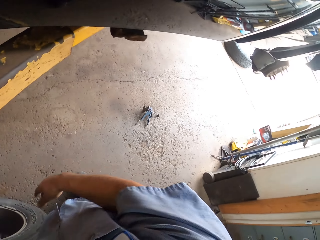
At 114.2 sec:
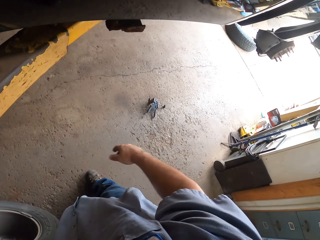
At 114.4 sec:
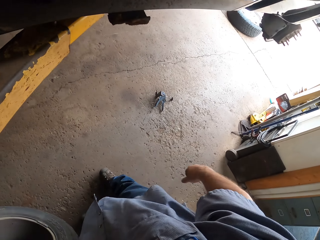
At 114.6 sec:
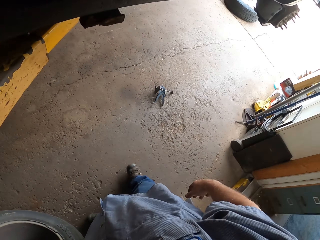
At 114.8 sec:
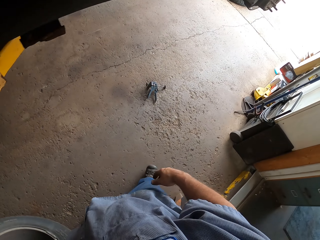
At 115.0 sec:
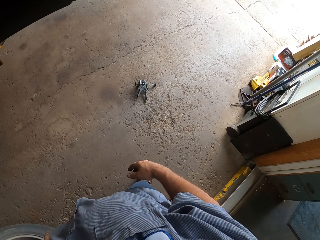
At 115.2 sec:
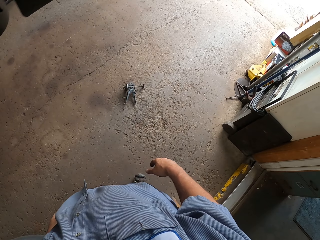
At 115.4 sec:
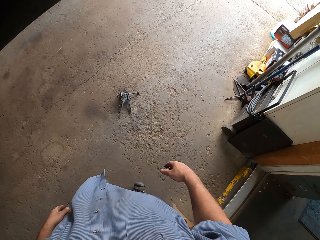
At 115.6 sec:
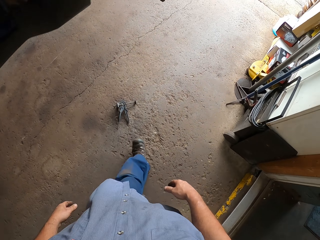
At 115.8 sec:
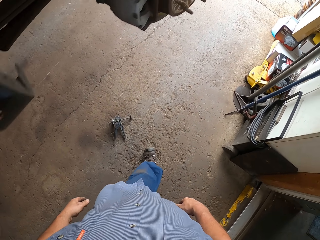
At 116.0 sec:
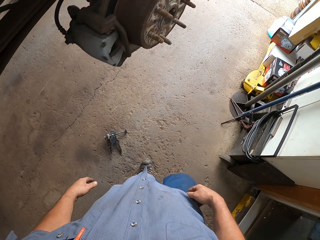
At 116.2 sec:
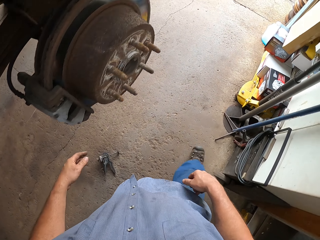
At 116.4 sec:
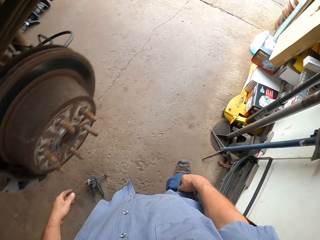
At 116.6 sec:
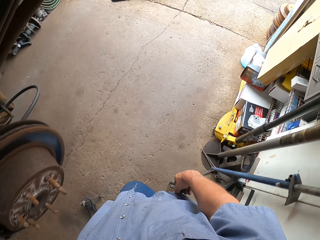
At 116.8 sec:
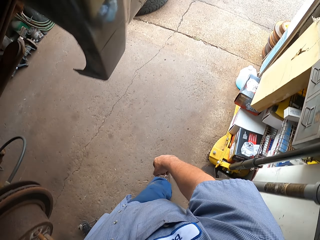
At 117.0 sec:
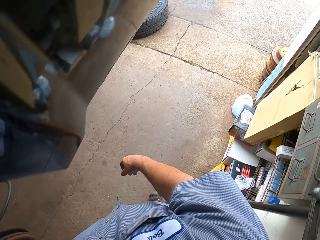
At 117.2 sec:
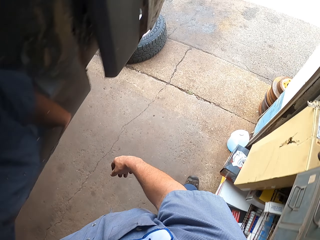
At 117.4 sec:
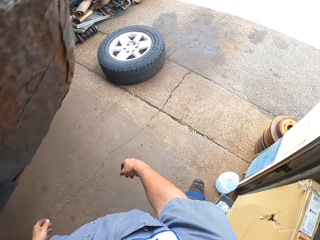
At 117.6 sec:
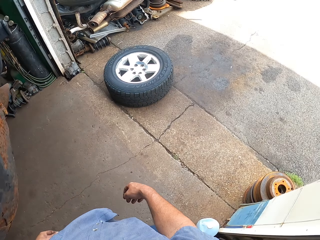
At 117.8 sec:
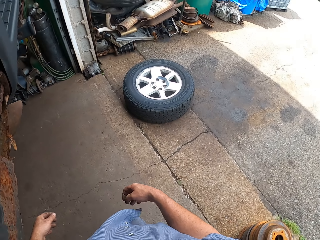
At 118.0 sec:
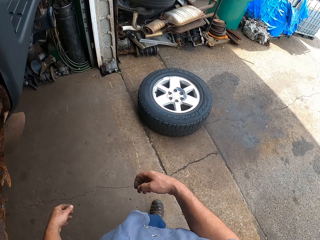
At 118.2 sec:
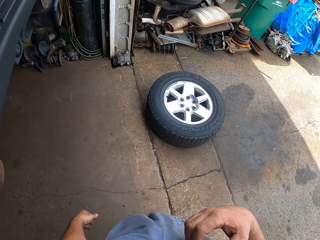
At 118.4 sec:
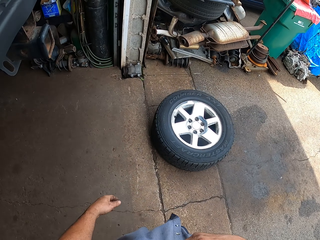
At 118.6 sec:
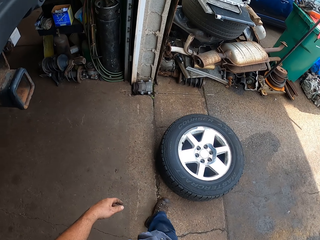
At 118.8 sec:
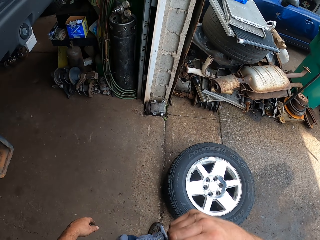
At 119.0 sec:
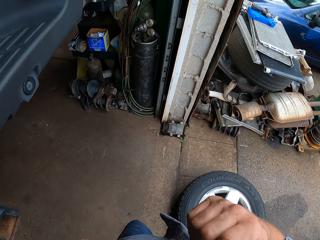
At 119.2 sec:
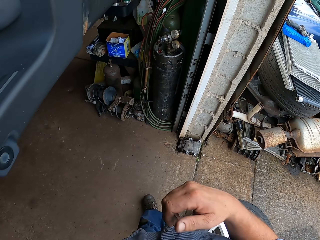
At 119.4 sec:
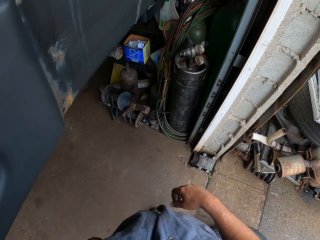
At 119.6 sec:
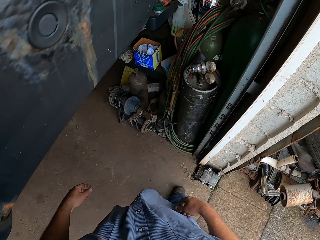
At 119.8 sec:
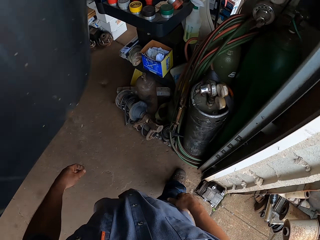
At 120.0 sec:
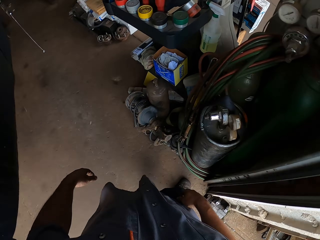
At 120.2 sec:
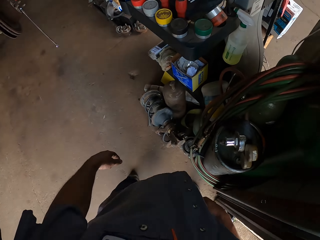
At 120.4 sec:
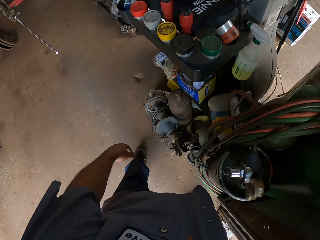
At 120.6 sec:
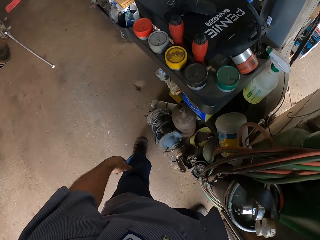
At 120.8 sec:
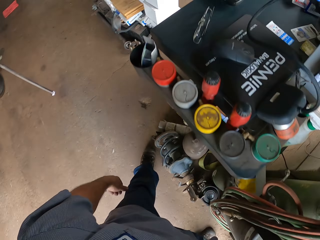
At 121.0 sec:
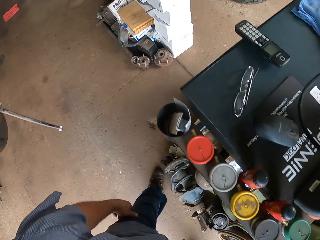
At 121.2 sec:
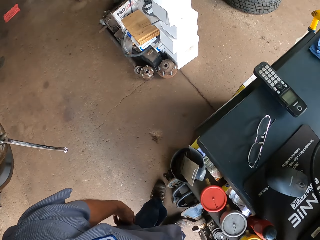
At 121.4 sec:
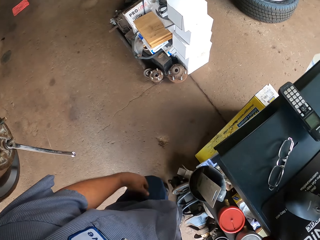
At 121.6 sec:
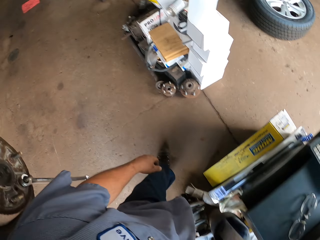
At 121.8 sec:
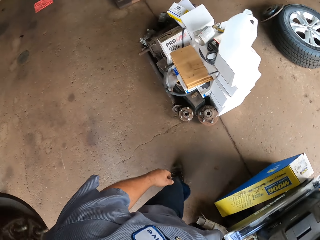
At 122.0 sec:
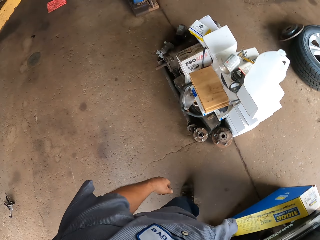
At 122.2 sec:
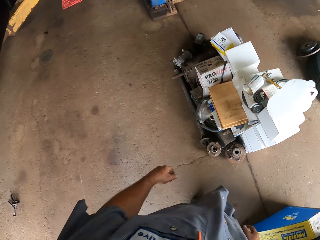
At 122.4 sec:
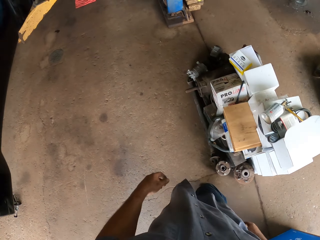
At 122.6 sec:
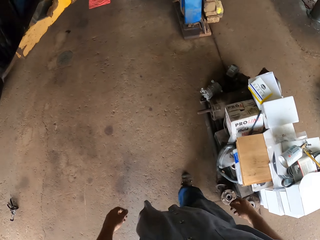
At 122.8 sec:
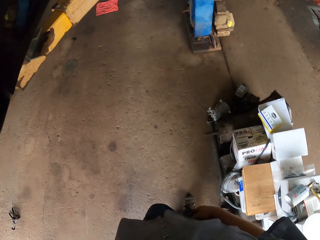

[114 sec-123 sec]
The camera wearer walks around. They walk around again. They lift the right hand. They walk around.

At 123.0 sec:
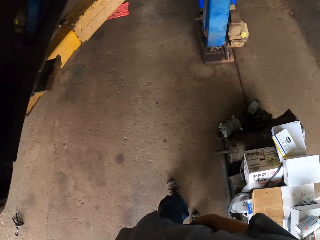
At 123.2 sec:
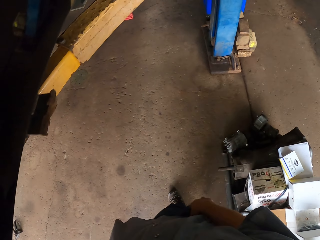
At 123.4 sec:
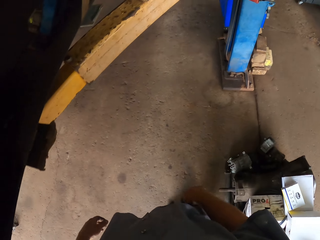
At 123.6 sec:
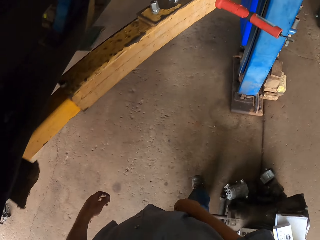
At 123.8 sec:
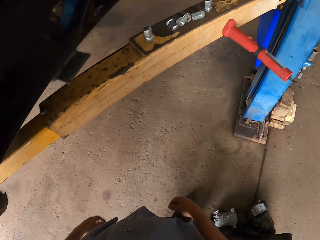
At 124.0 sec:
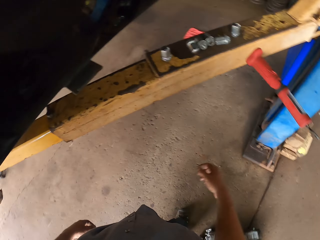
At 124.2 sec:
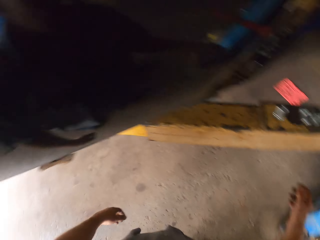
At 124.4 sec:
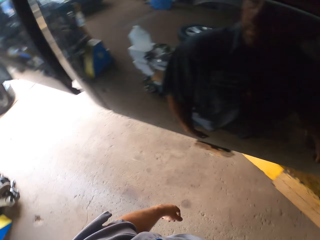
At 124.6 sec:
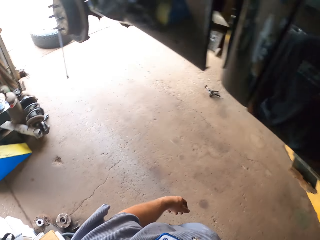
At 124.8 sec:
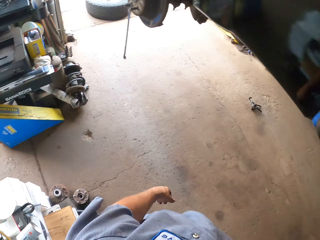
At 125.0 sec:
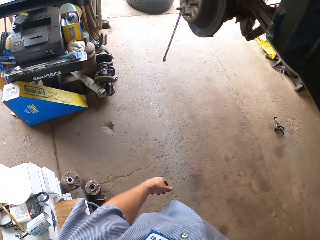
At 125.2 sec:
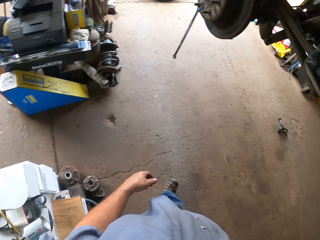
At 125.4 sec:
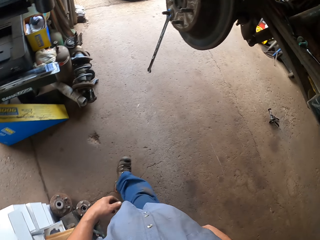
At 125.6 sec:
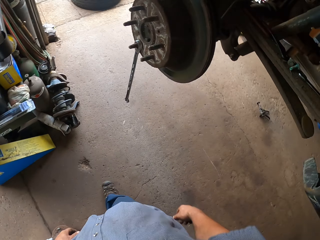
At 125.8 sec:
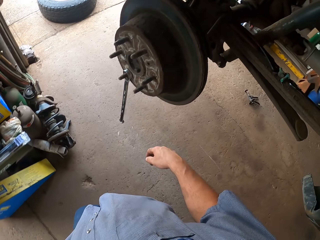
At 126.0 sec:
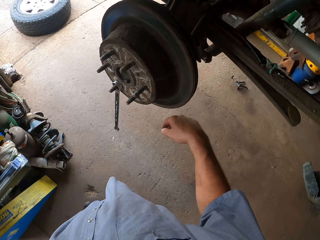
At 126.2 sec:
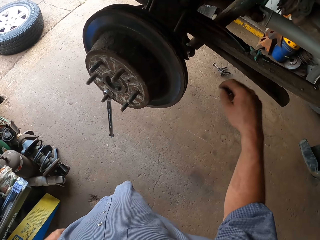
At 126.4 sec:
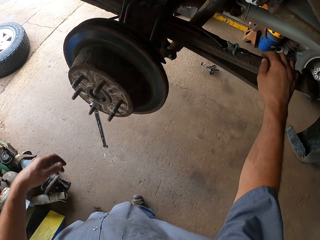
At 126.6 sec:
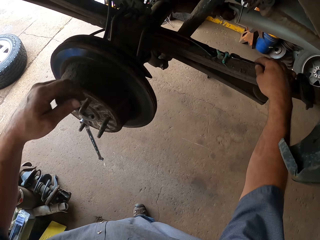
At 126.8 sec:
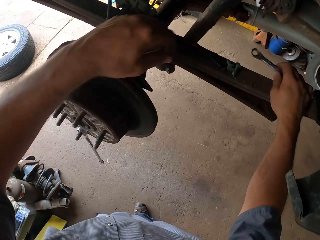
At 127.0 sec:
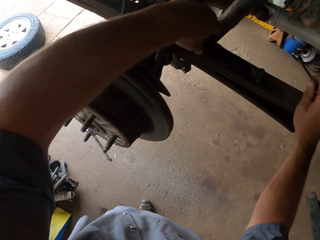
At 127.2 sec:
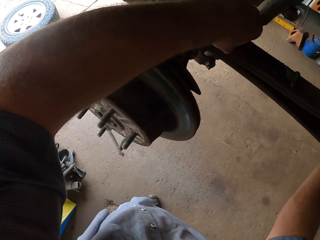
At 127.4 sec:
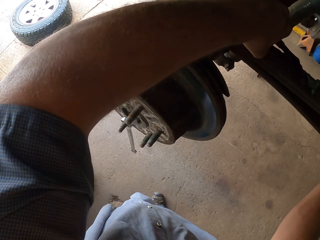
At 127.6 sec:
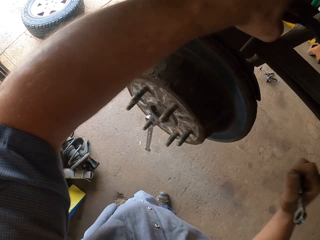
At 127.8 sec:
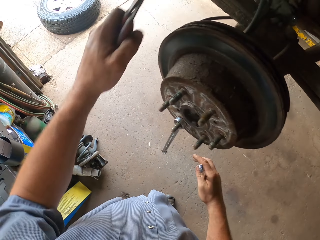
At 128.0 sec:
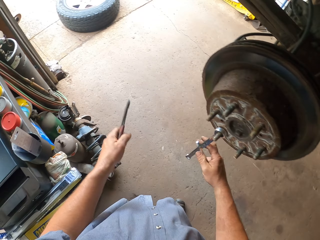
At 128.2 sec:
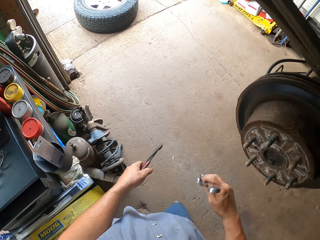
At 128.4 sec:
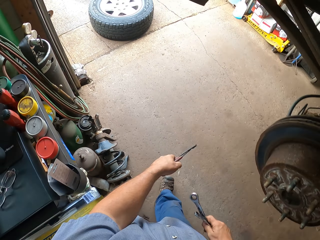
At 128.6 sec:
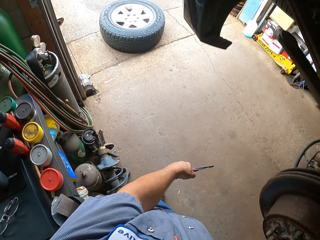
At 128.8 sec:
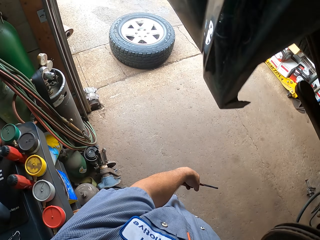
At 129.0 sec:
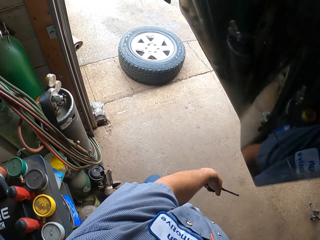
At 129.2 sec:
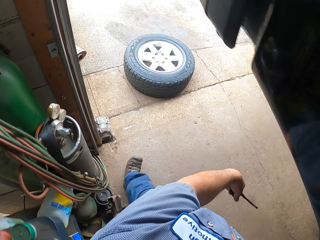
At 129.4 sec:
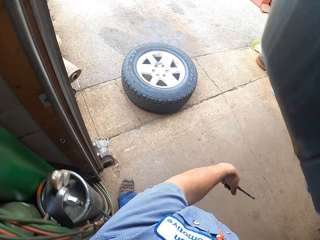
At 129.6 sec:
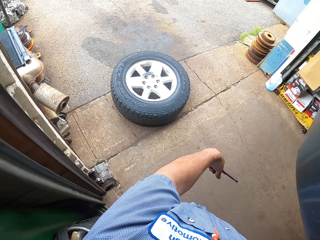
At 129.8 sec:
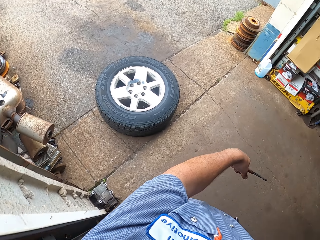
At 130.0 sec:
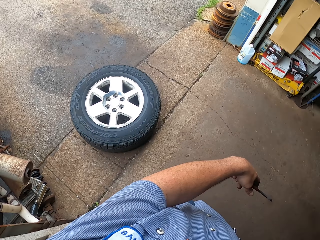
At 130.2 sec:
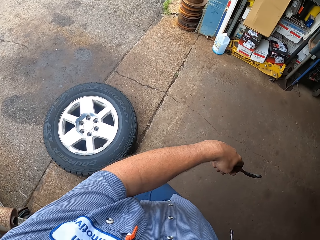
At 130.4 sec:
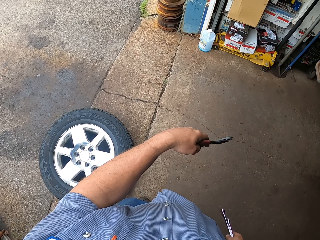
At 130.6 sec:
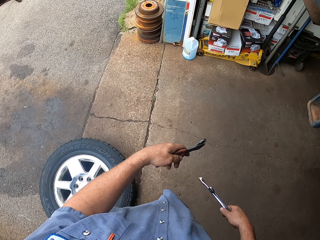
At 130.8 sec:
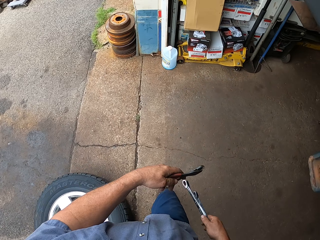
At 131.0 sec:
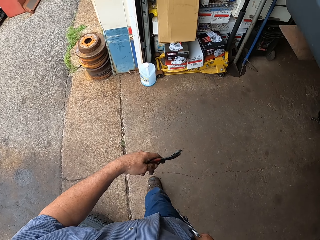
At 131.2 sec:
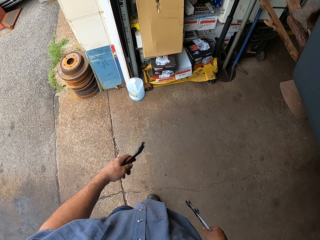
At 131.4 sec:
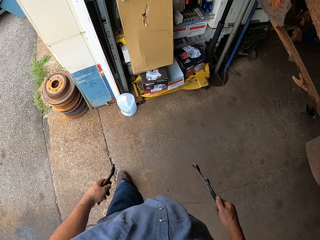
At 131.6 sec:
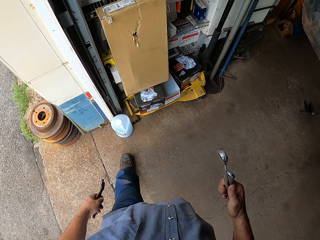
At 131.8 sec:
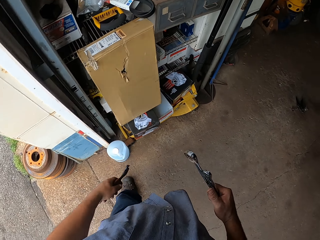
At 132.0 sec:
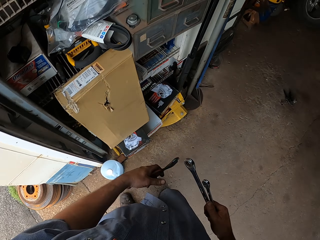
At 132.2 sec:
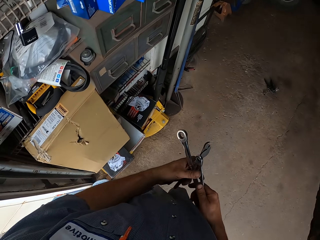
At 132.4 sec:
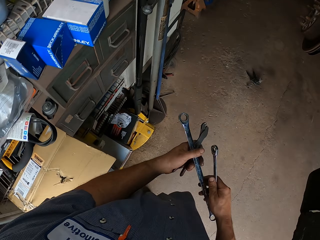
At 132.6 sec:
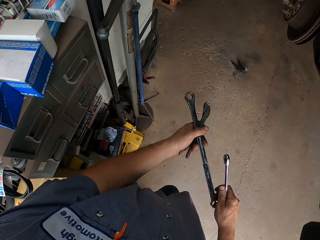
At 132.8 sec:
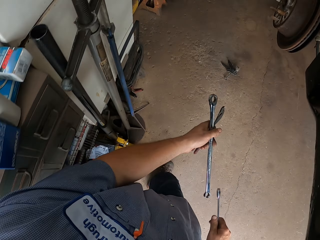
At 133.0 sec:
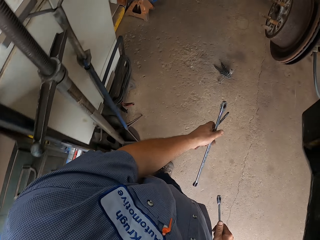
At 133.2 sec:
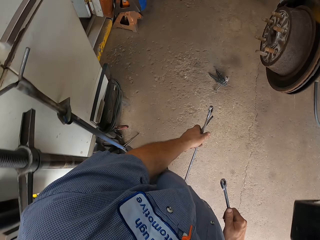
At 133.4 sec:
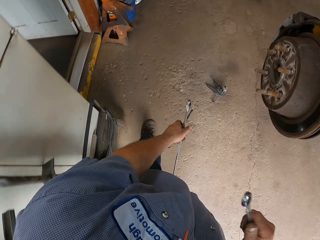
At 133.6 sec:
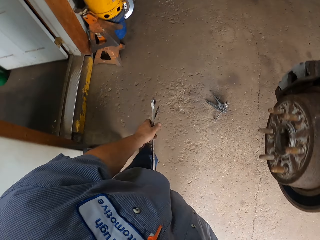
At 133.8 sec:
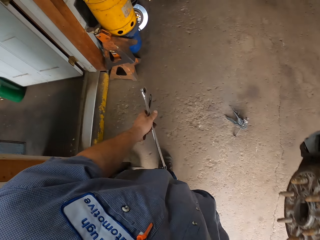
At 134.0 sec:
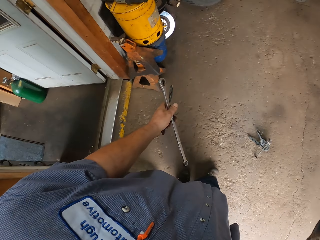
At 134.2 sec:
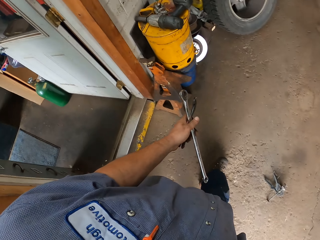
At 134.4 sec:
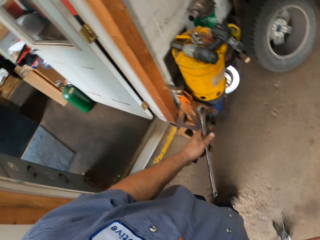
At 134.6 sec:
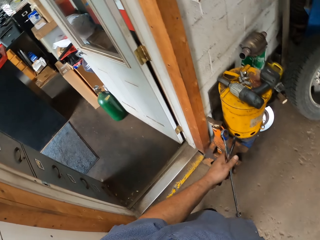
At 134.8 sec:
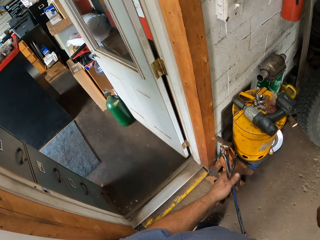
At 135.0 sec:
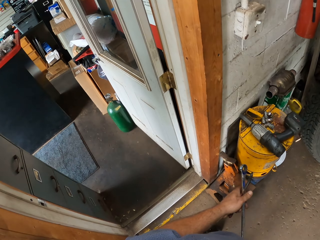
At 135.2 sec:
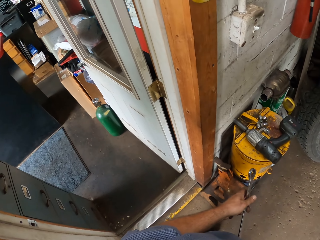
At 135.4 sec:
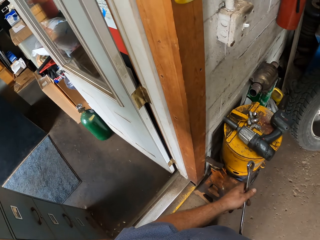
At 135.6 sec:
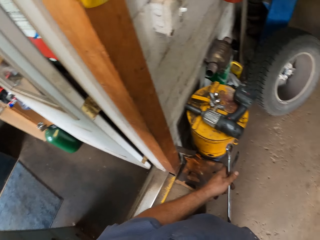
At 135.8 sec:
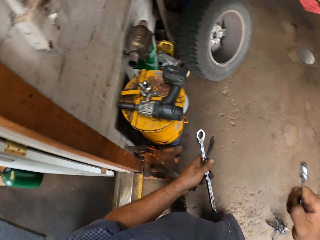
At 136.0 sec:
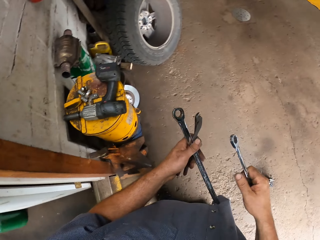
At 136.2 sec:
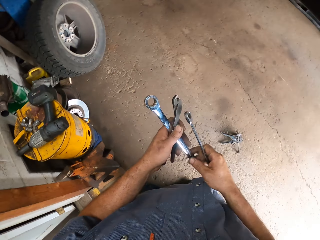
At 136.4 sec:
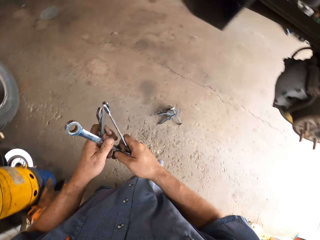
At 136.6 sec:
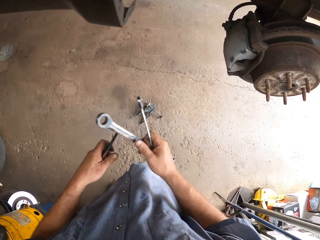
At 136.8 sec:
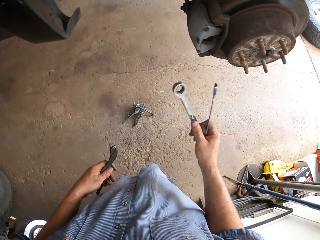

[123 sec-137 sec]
The camera wearer looks around. They walk around. They lift both hands. They lift a spanner. They walk around. They lift the spanner. They walk around. They touch the spanner.
